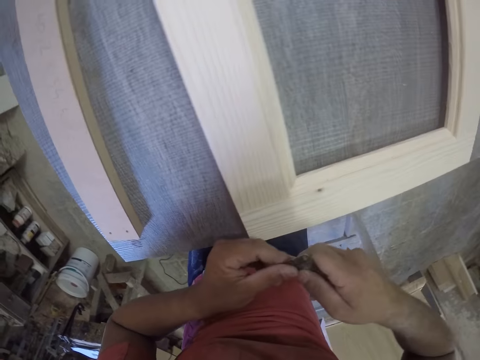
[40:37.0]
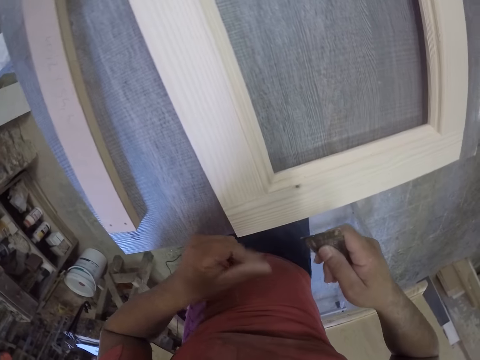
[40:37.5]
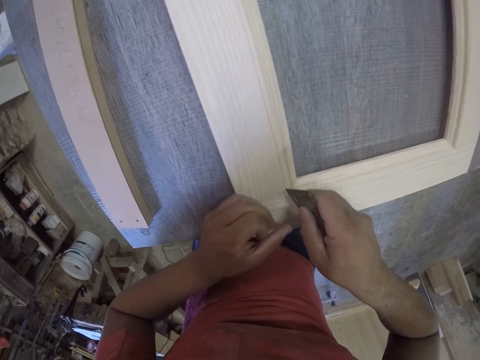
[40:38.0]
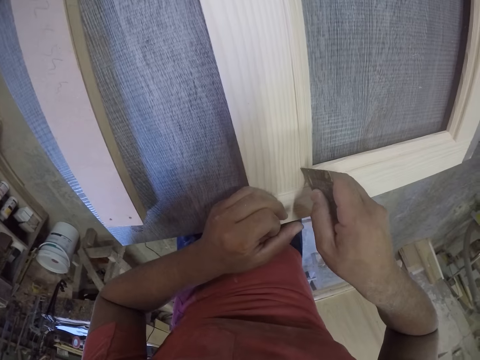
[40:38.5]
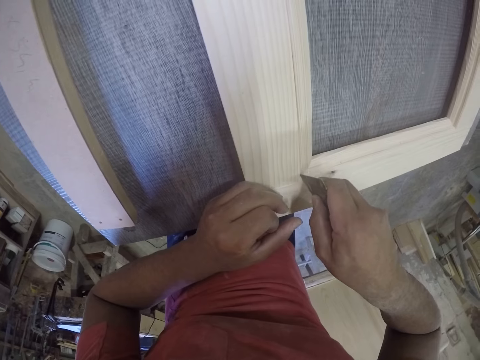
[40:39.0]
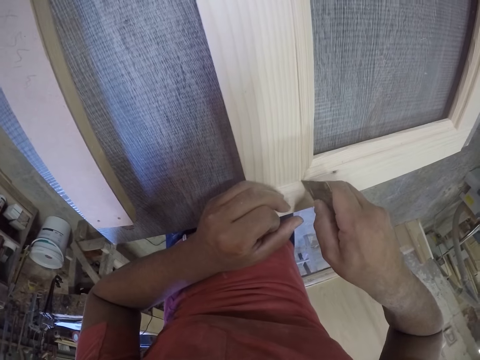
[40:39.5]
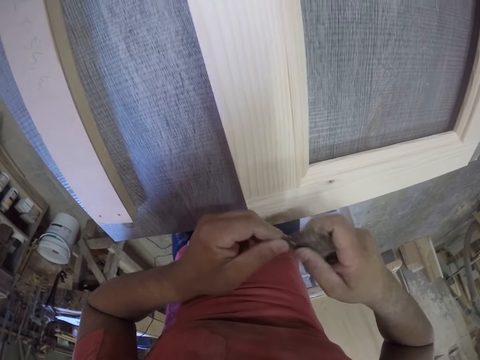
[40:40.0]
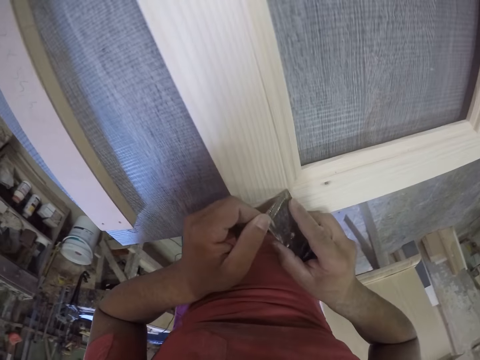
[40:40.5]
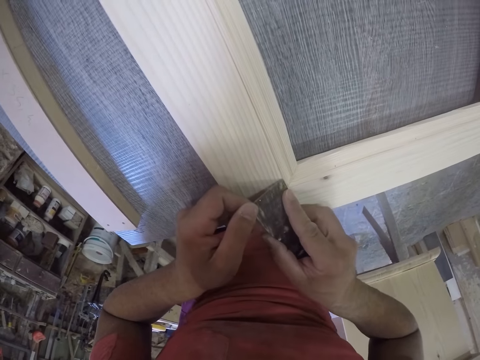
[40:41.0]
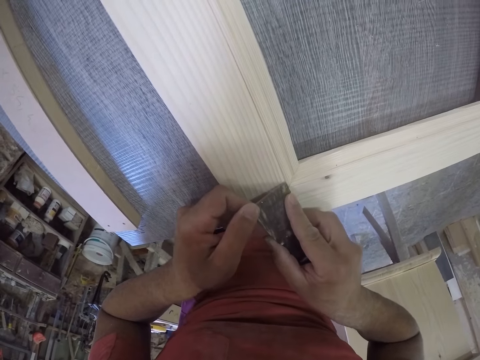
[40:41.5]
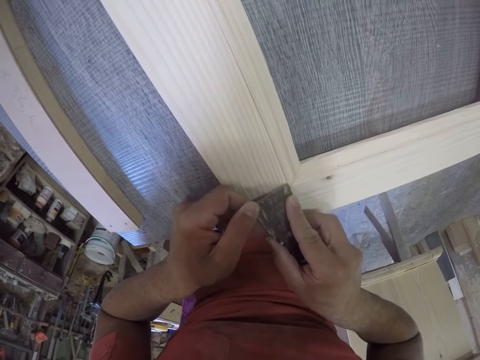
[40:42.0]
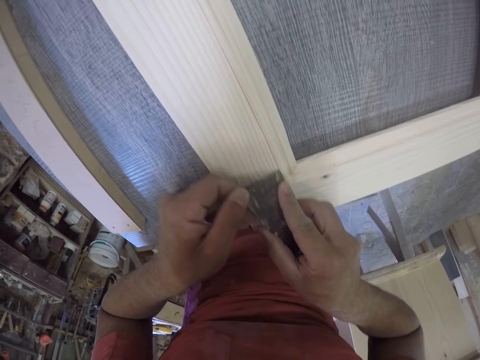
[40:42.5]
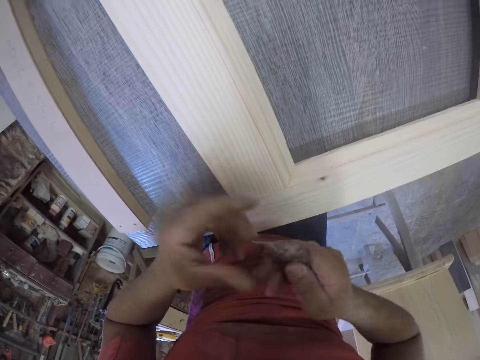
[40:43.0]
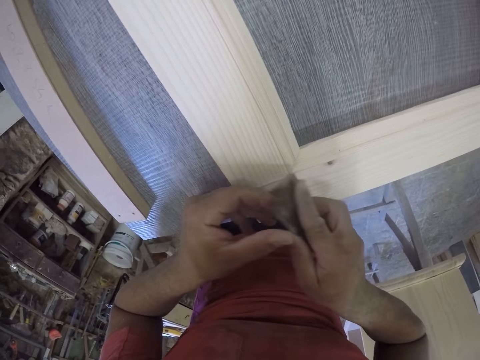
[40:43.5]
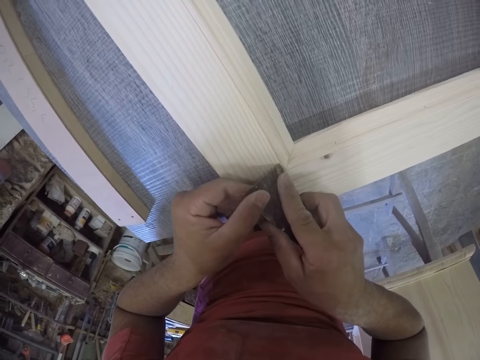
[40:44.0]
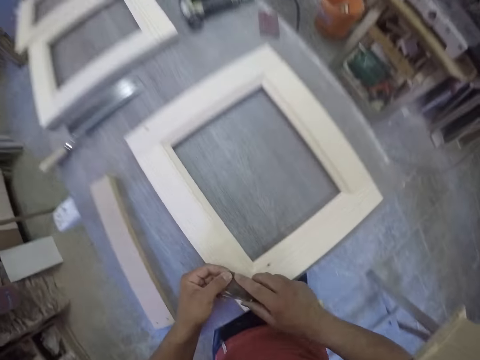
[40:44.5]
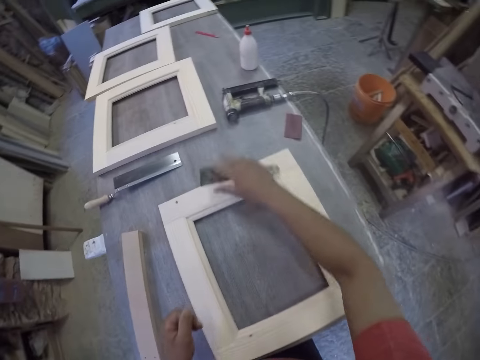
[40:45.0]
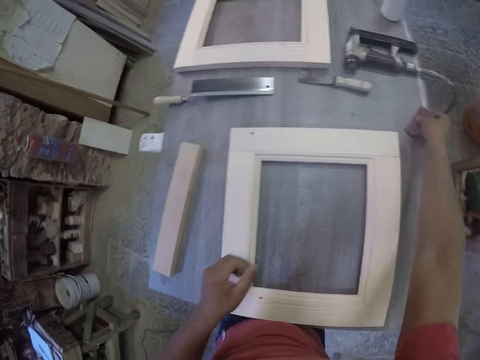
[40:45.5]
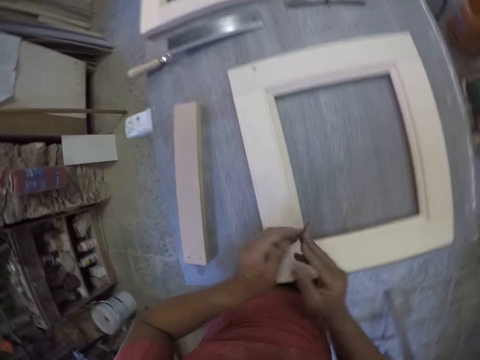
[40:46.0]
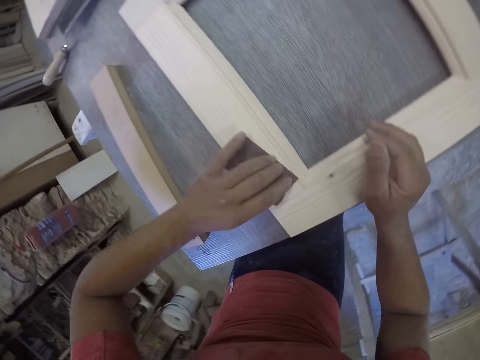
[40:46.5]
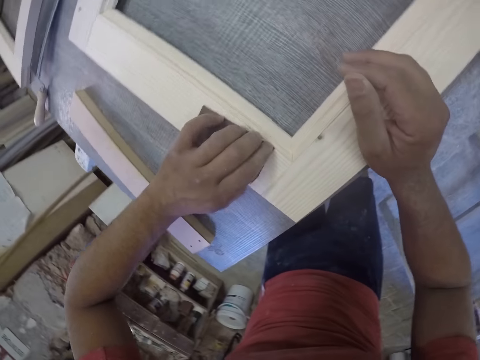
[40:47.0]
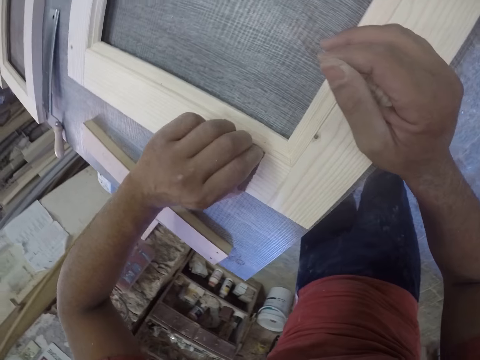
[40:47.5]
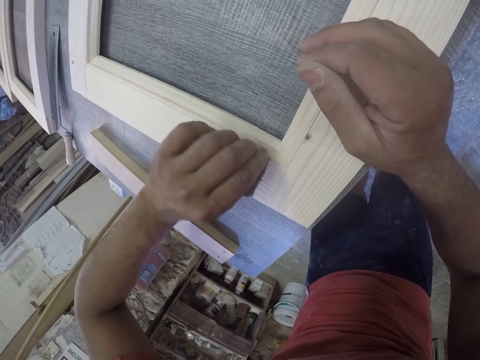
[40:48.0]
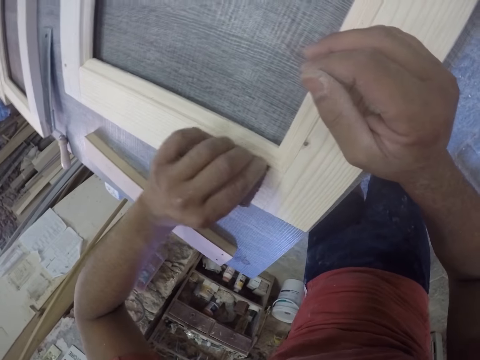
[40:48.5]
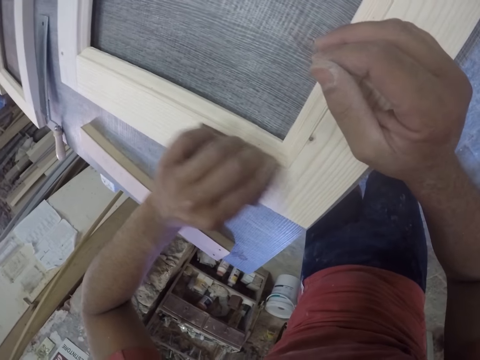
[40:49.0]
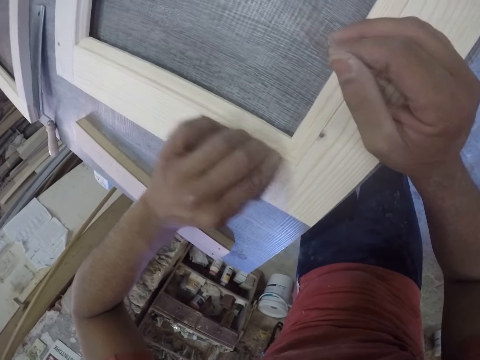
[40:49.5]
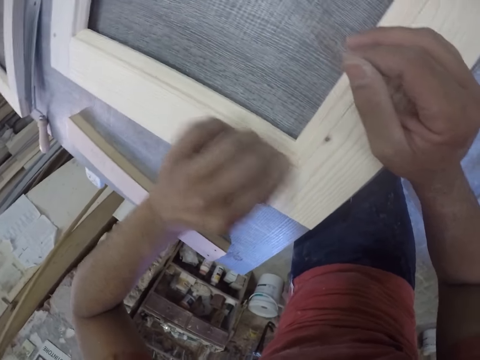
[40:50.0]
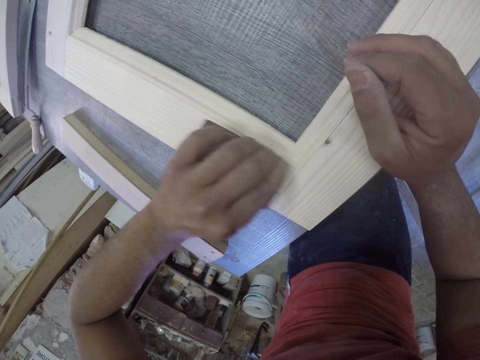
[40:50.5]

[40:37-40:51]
The camera wearer removes something from the putty knife. They make a line in between the frame. They drop the putty knife and pick up the sandpaper. They scrub in between the line of the frame with the sandpaper.

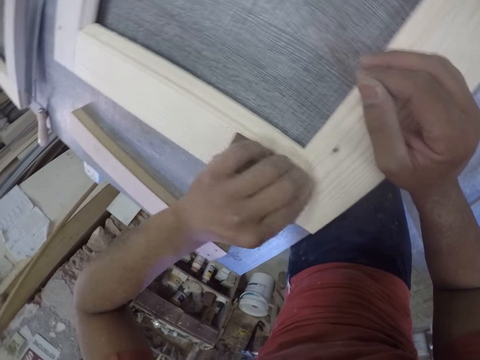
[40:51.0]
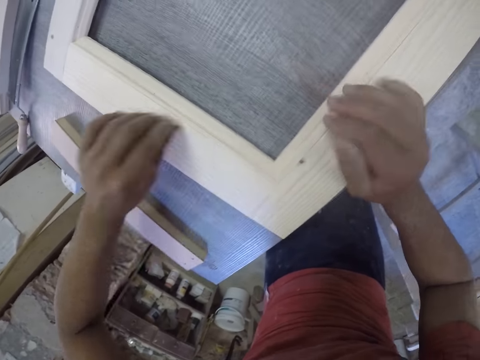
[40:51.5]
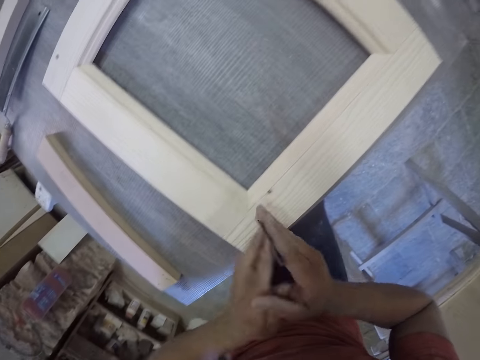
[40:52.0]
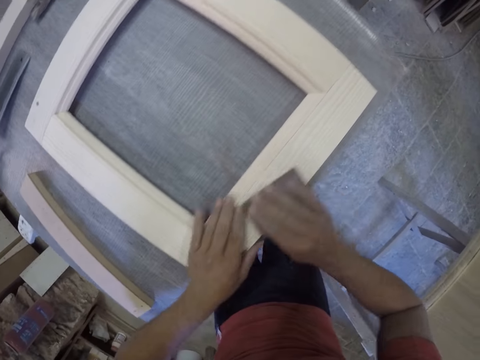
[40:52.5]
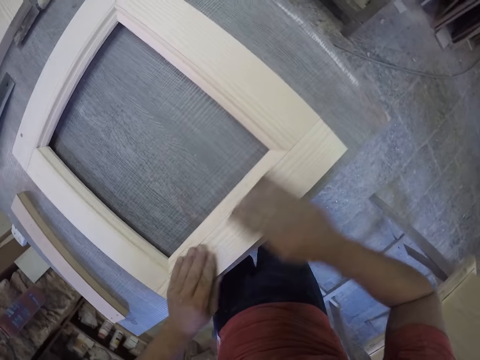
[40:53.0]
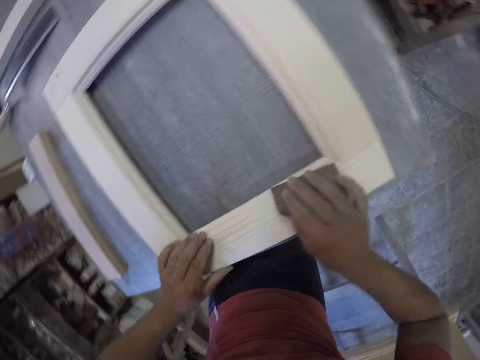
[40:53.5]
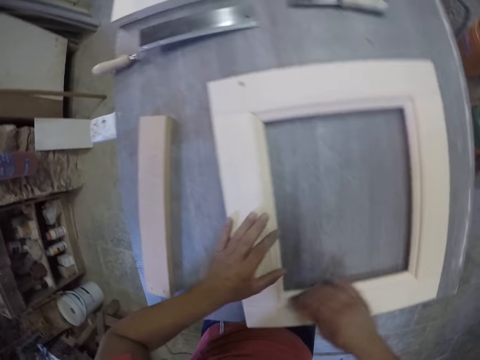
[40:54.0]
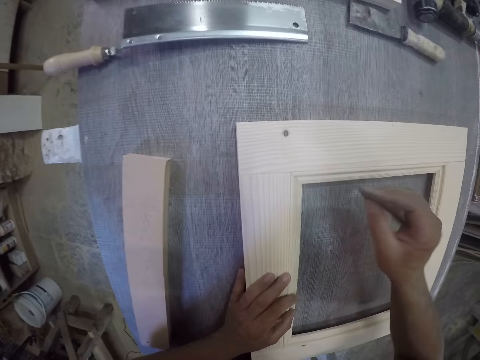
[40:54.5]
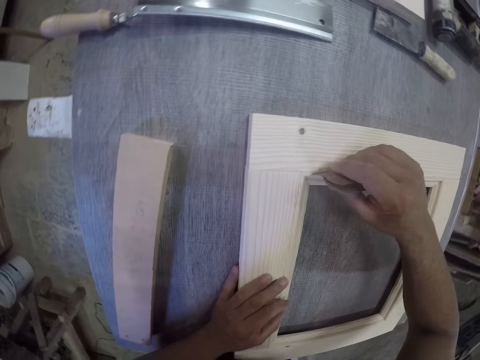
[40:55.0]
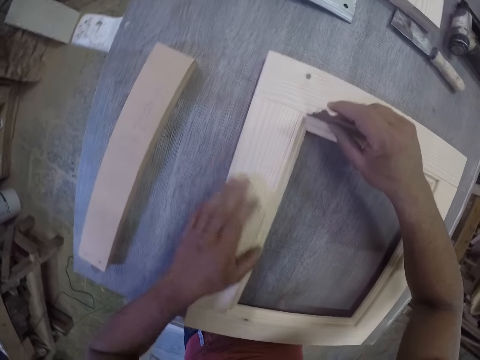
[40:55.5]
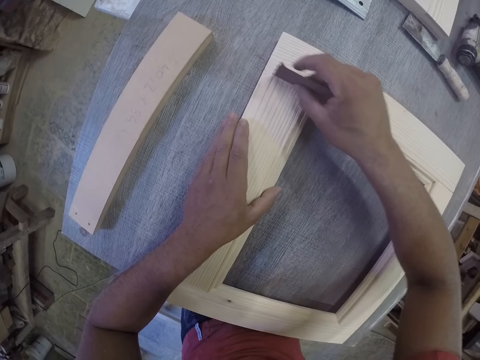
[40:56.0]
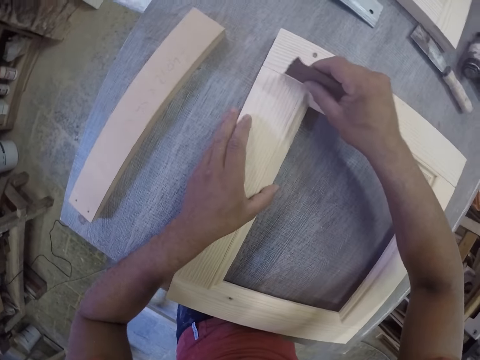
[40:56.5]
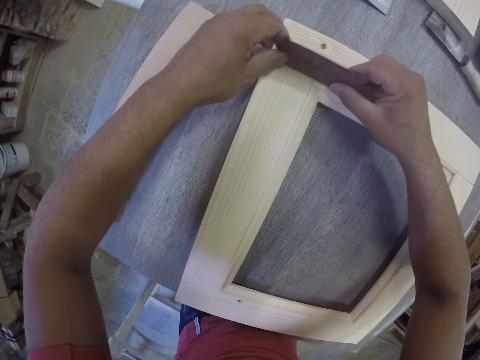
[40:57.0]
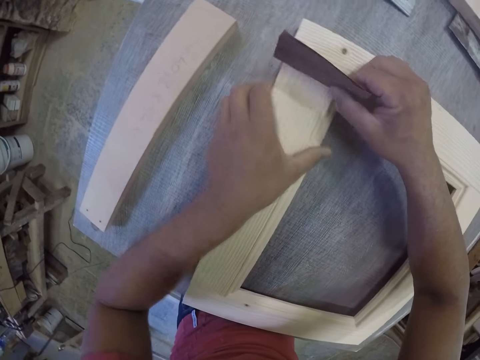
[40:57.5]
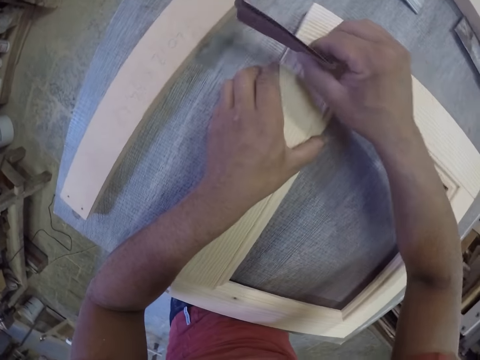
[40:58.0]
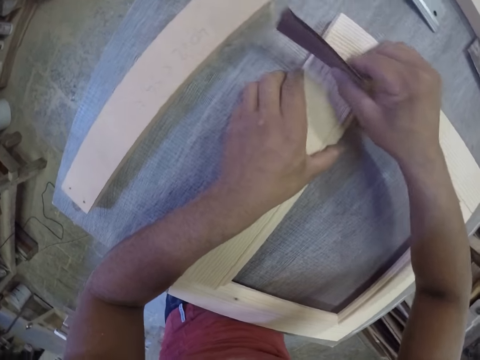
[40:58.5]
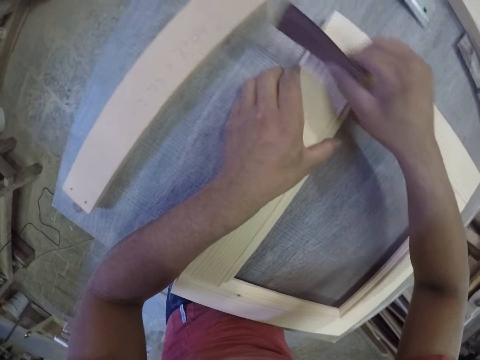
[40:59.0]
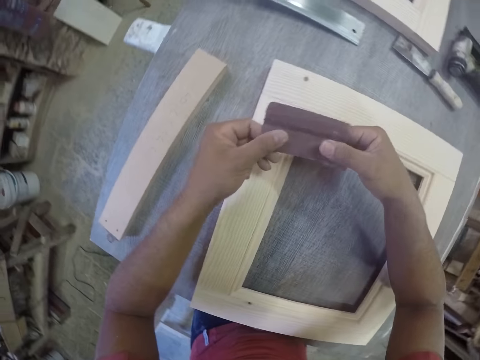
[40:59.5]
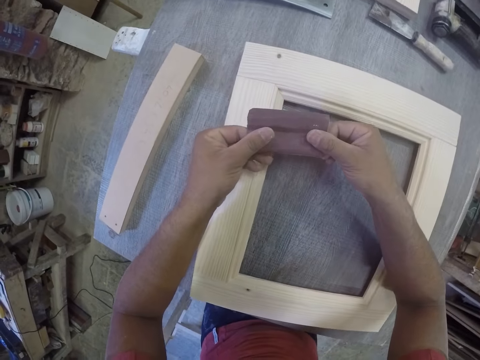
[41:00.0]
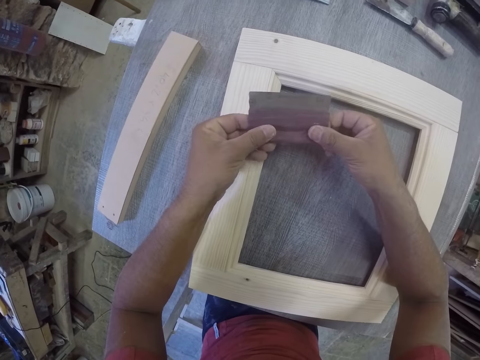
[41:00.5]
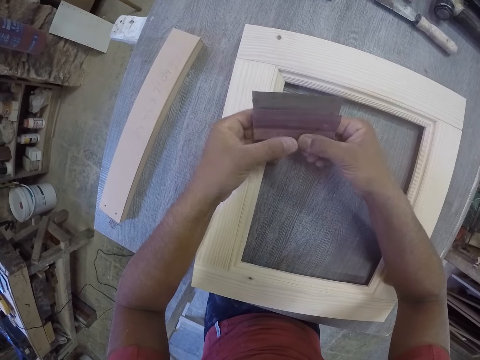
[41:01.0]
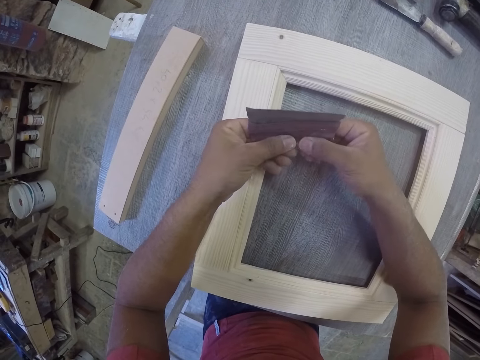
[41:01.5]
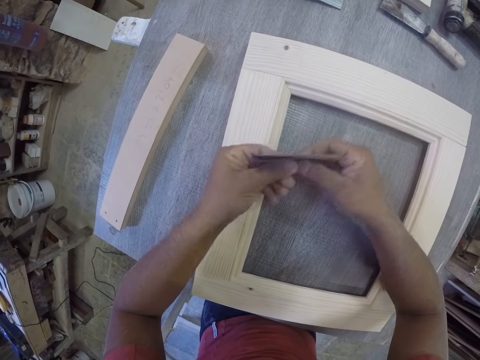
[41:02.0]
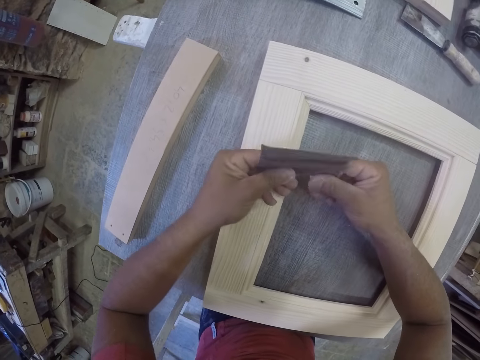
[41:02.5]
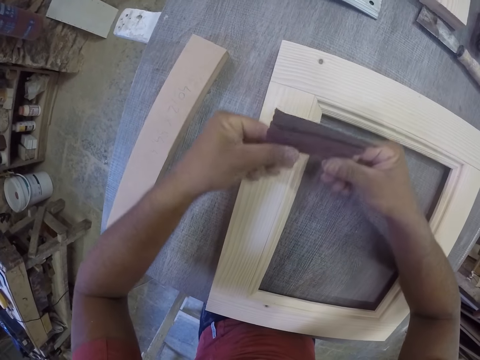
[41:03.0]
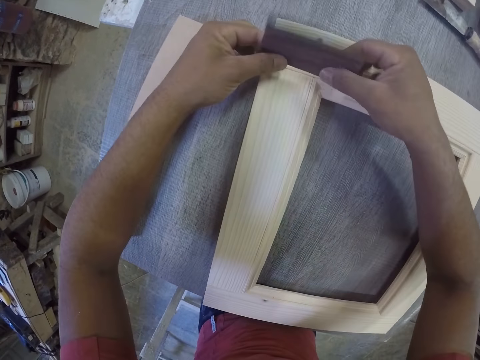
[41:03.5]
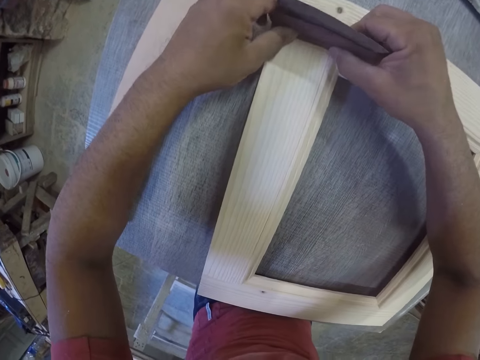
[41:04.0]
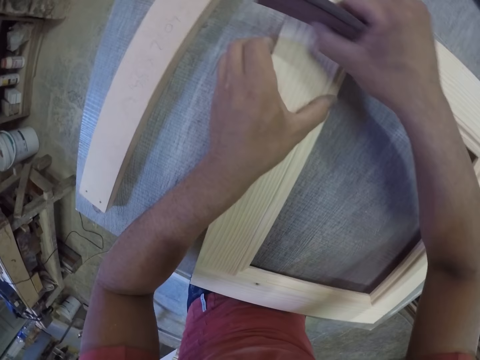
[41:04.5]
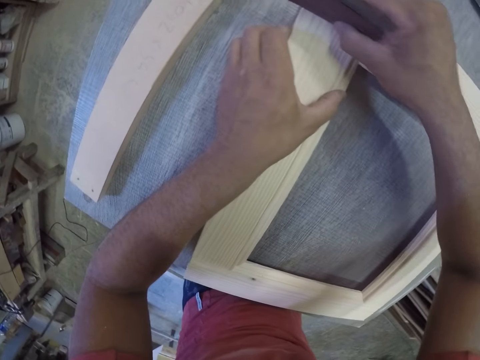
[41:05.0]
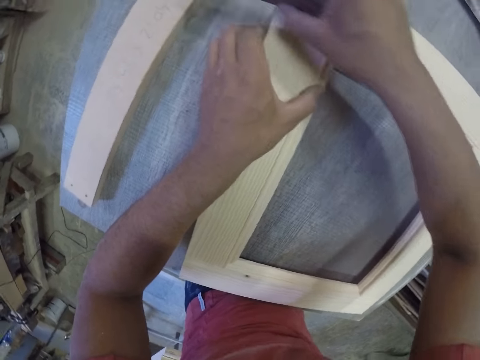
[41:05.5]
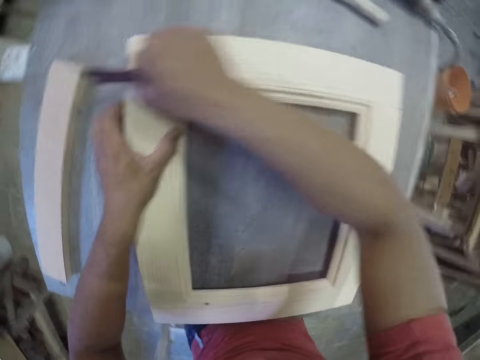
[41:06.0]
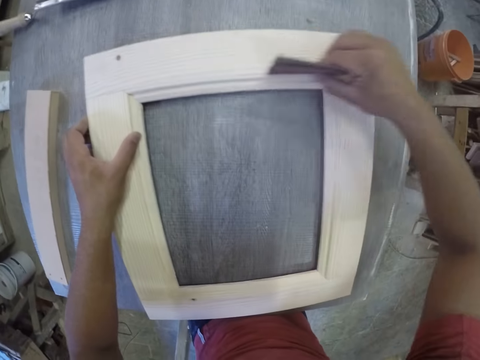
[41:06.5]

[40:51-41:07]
The camera wearer scrubs the frame. They scrub in between the line of the frame. They hold the frame. They adjust the sandpaper. They scrub in between the line of the frame.
